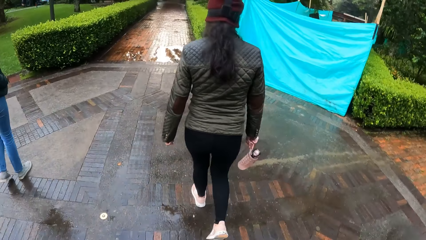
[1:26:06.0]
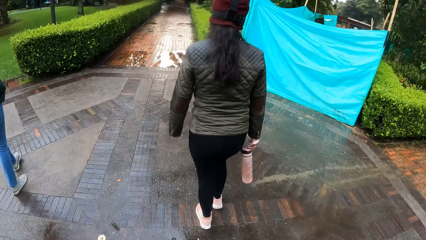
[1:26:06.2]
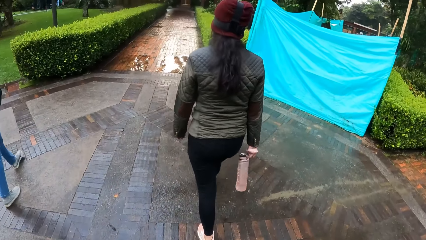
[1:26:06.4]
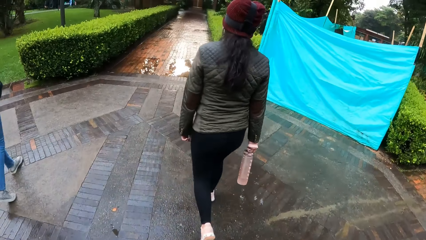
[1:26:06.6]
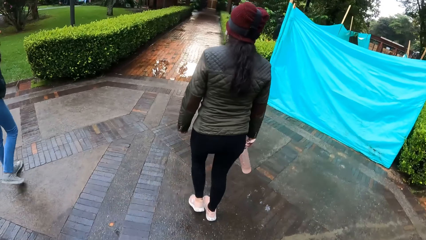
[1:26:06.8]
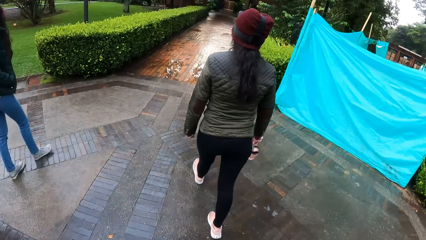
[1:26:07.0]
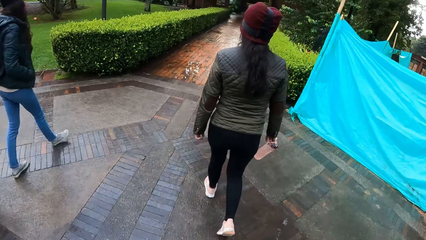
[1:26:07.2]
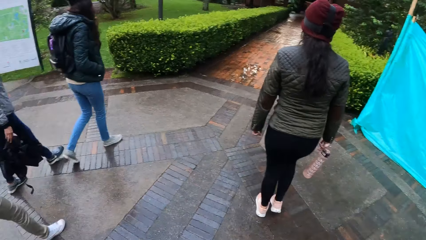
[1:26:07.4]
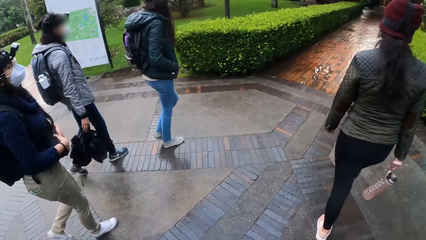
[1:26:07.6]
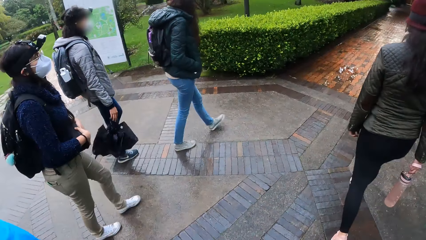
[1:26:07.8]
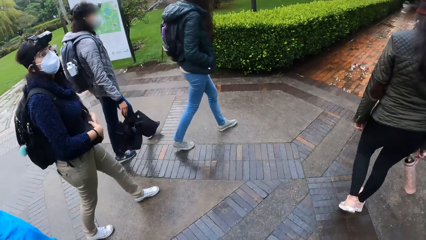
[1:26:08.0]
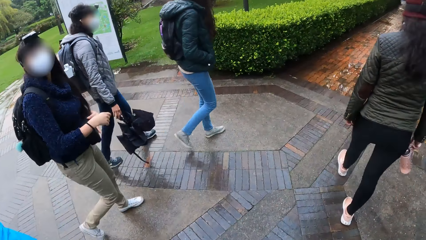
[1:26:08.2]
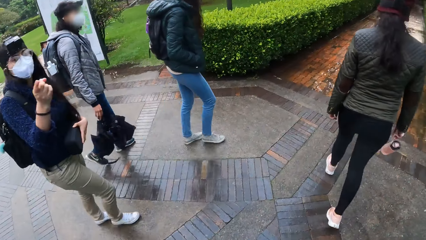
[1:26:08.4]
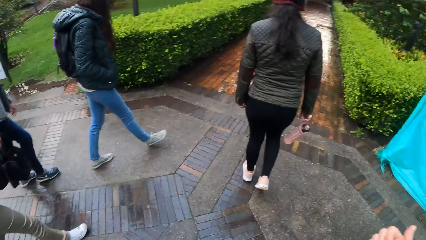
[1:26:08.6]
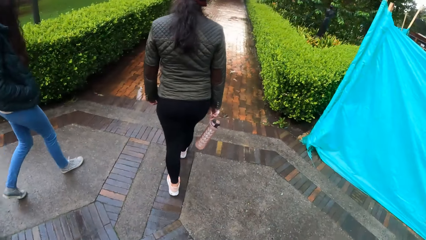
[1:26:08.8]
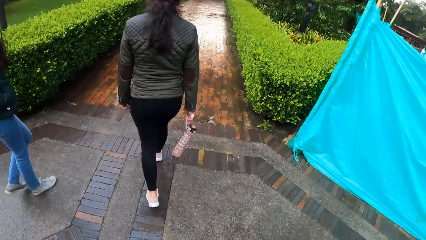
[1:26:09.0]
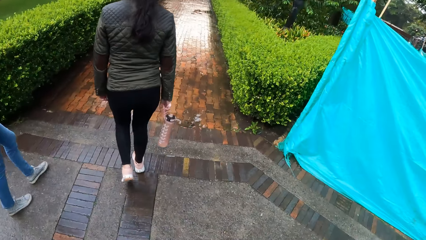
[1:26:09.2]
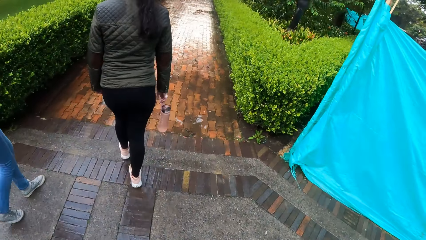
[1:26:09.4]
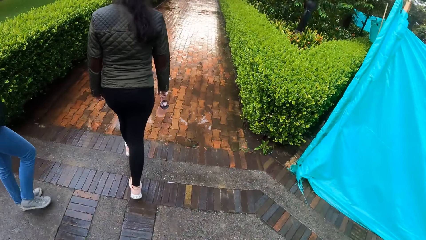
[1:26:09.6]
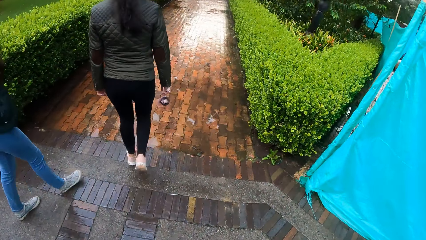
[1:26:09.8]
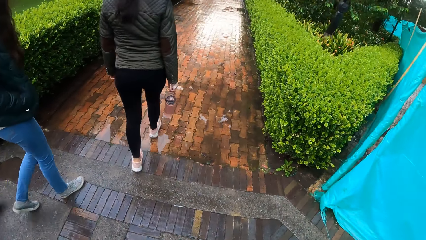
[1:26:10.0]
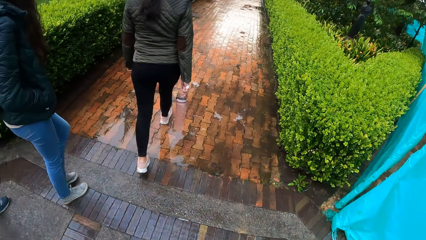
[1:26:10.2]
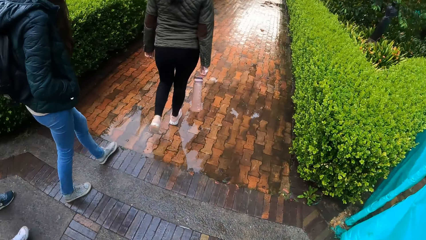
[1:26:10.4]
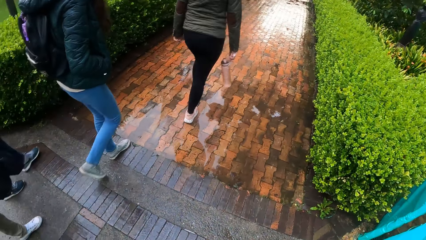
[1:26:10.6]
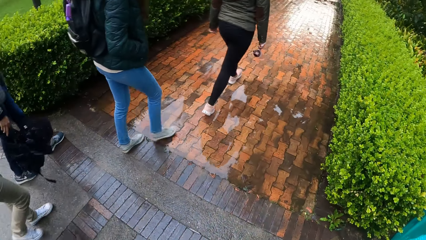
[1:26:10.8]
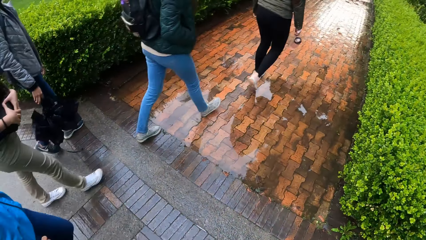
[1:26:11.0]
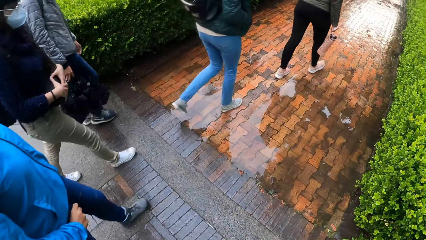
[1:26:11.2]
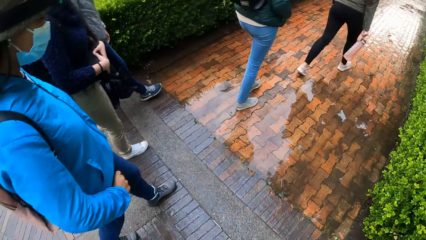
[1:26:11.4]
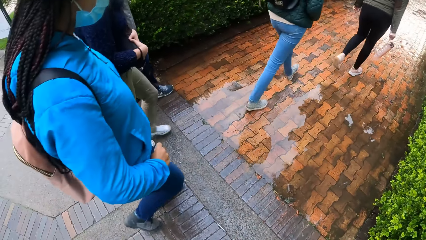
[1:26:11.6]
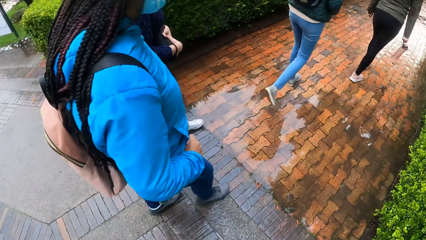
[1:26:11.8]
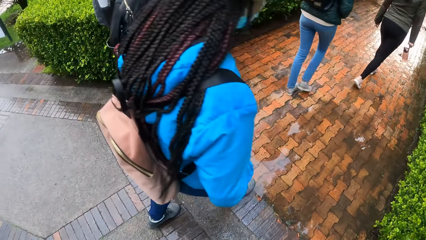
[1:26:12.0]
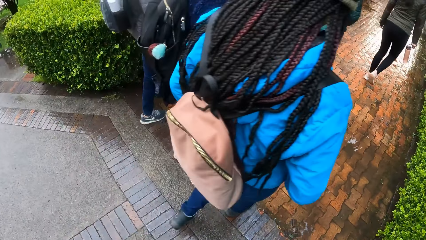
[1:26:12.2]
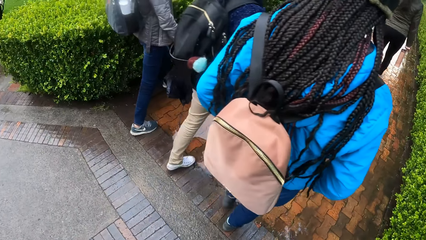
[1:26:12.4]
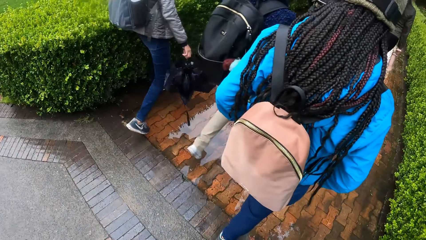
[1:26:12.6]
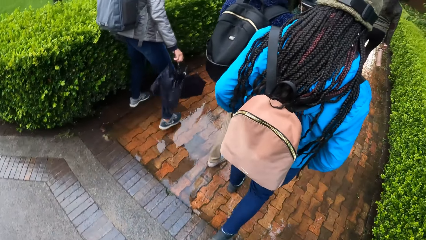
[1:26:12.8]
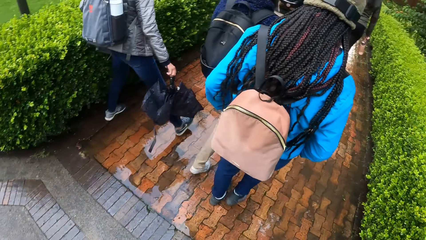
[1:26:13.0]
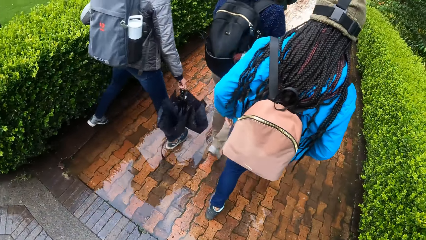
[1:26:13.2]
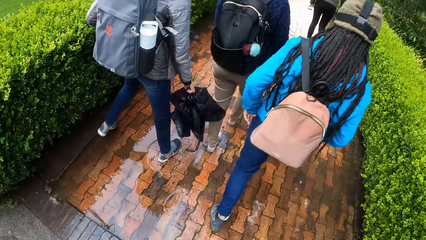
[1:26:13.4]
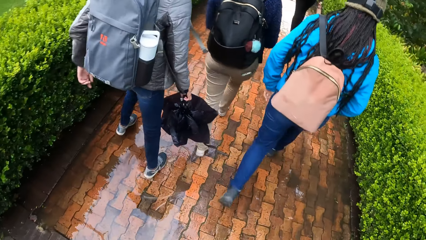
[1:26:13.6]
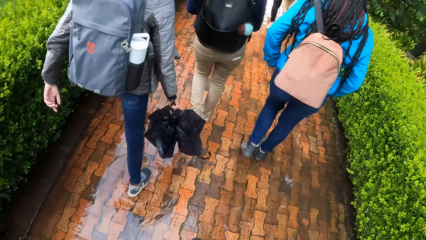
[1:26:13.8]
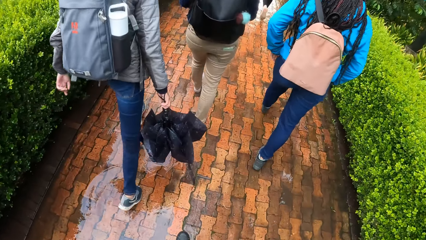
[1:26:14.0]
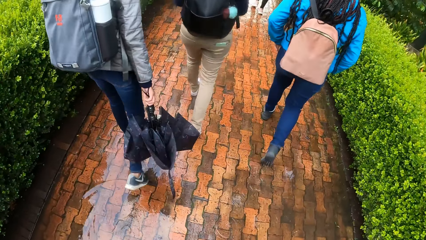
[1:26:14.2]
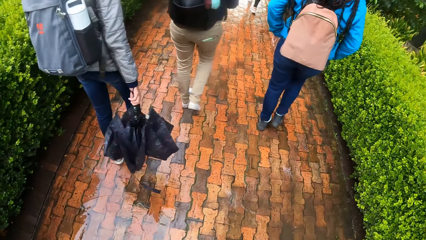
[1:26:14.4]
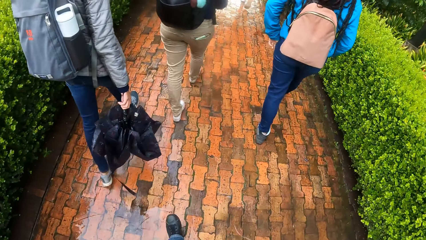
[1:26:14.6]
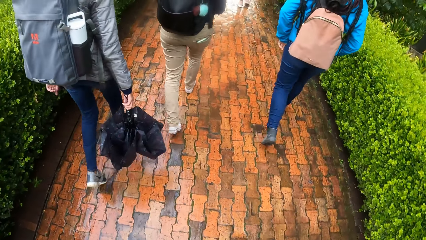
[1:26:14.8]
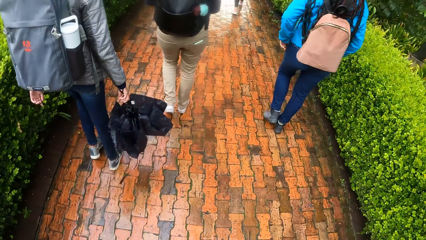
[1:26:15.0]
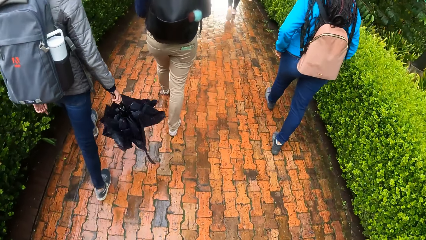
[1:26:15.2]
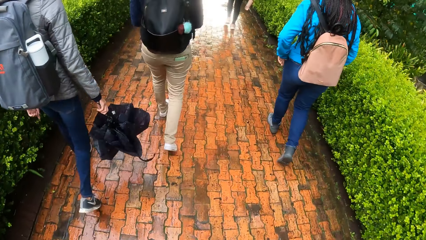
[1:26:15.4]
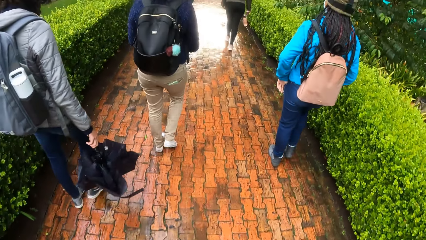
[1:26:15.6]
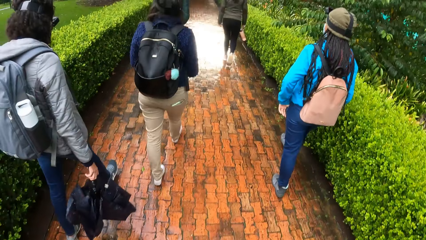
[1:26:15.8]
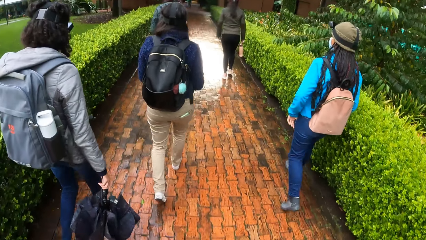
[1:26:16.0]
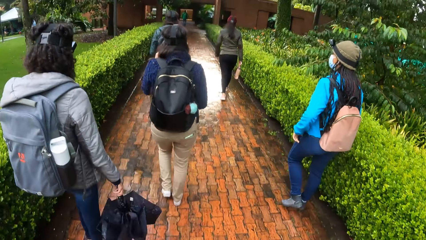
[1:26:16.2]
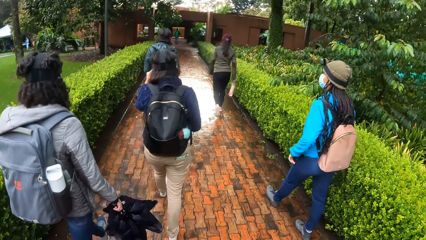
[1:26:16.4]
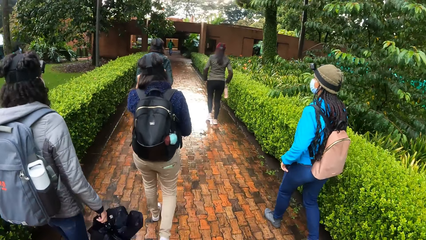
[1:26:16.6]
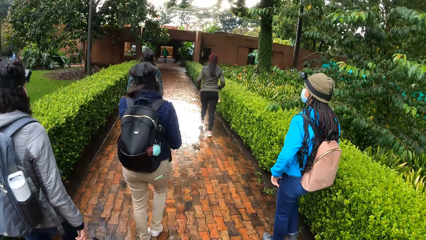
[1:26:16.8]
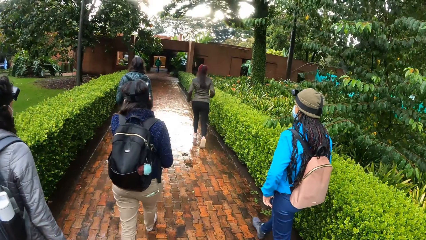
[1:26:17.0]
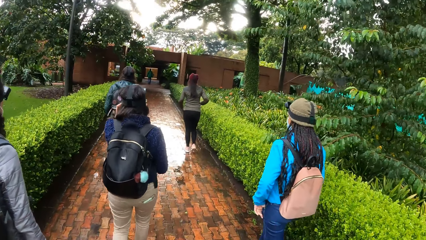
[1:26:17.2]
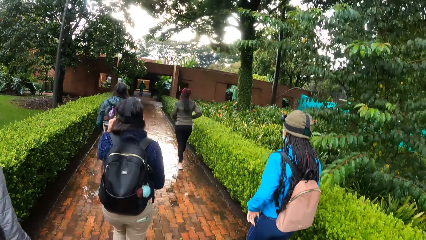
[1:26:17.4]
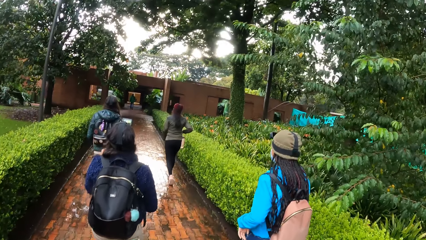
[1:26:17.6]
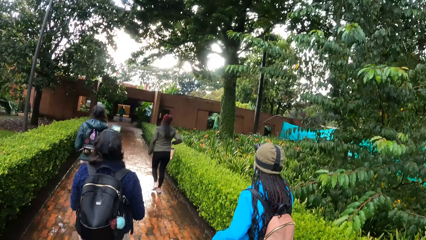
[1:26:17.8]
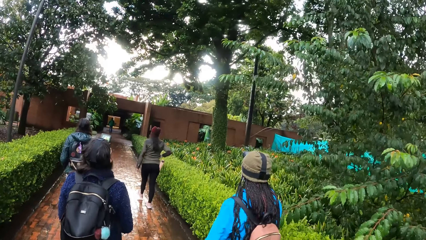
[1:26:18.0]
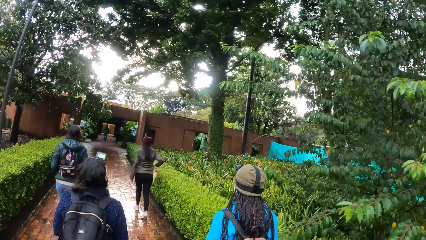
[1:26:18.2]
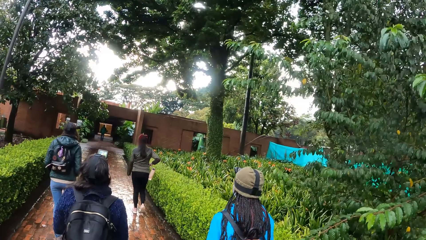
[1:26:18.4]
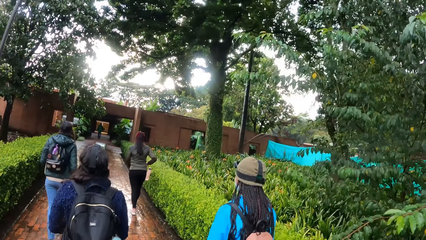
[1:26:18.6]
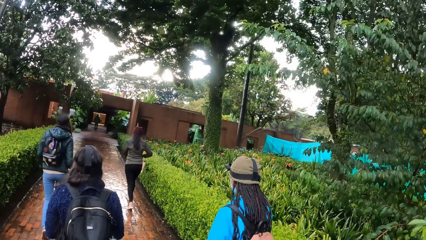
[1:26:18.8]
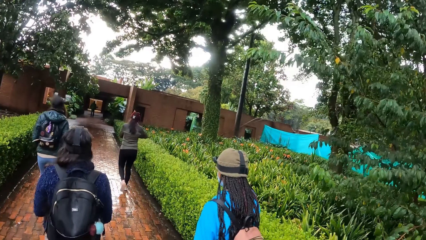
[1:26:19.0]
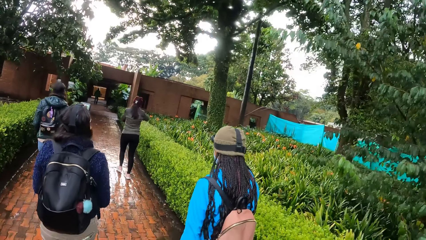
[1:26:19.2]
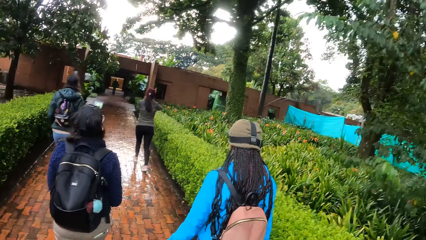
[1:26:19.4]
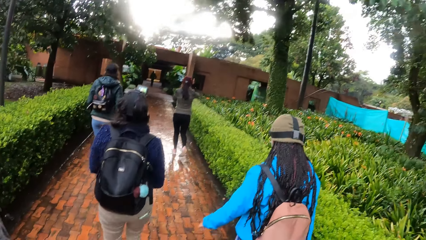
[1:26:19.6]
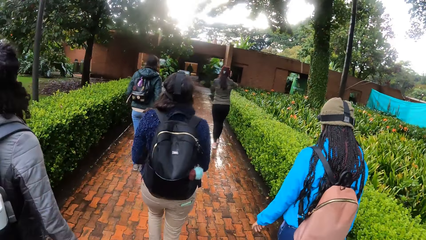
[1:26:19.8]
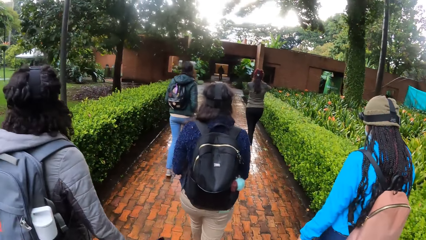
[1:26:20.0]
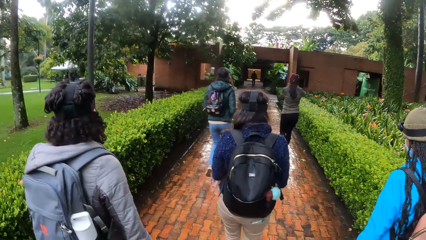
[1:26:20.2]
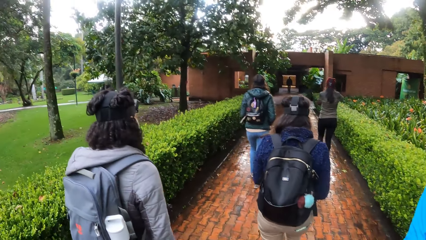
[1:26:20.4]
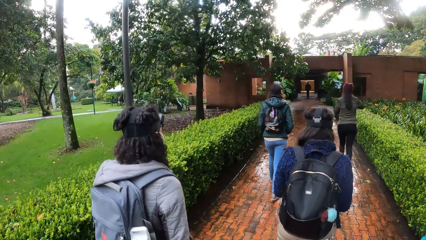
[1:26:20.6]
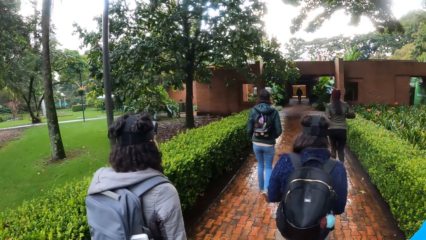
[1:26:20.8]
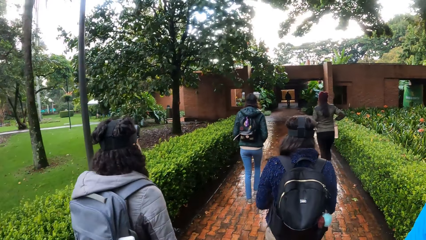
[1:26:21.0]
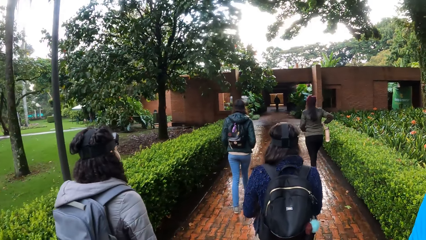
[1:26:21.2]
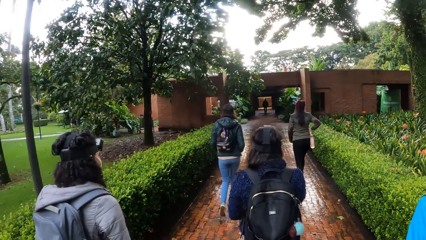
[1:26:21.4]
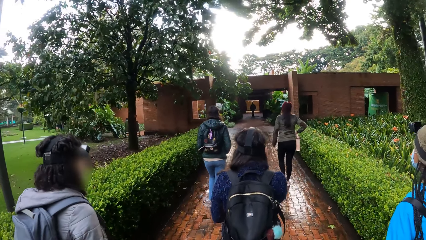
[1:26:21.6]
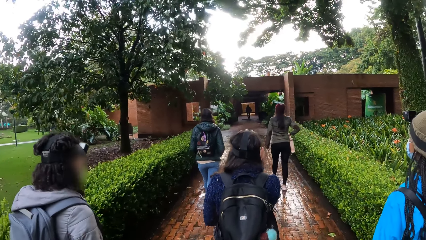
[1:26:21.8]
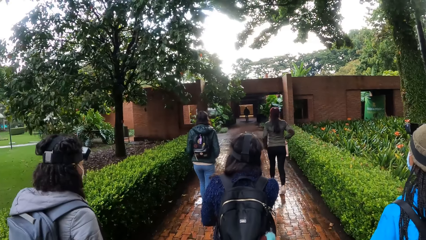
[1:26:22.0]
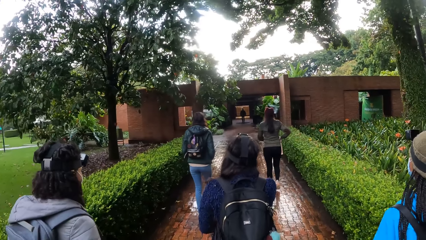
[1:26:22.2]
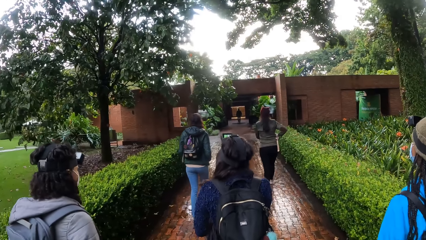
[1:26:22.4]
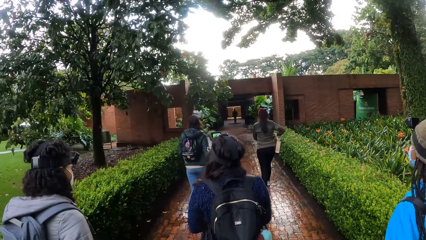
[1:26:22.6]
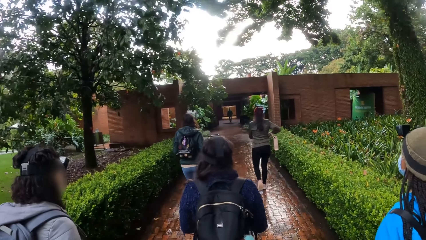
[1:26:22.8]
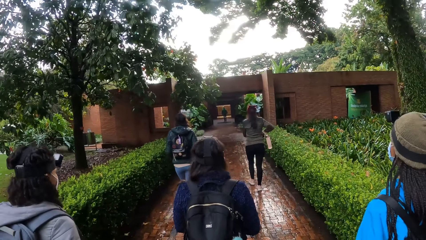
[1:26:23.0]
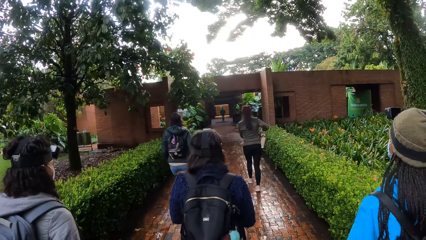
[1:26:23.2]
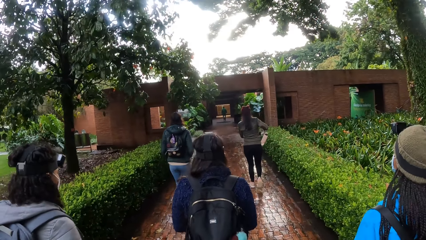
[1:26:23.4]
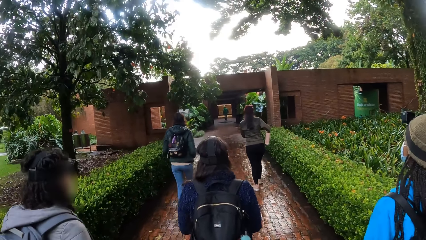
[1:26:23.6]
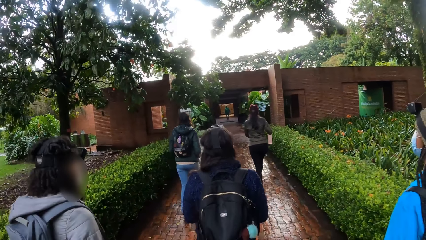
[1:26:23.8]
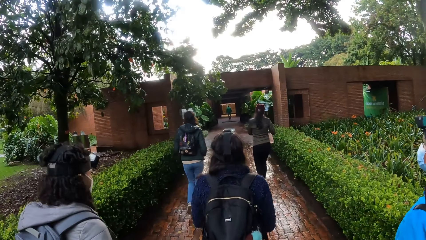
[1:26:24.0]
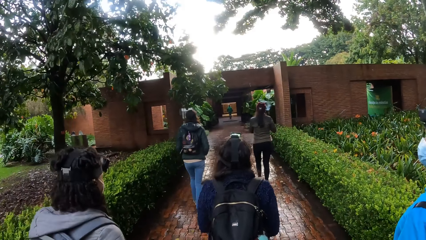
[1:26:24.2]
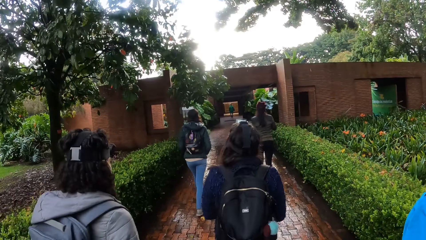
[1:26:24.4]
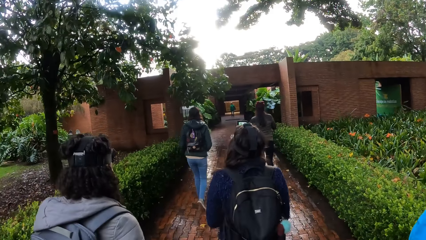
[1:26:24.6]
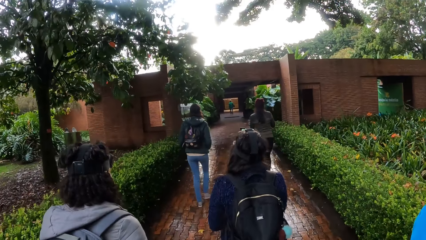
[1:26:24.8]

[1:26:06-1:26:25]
The camera wearer walks towards a building. They interact with the woman. The woman adjusts the eyeglass on her face with her left hand. The woman adjusts the eyeglass on her face with her right hand. Another woman removes a phone from her pocket with her right hand.
